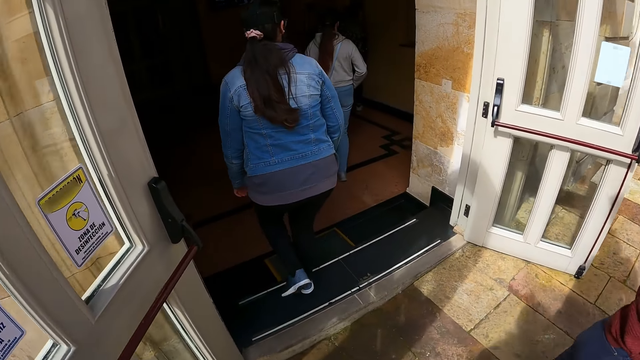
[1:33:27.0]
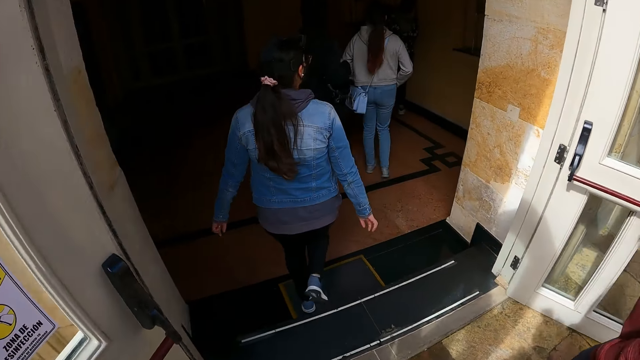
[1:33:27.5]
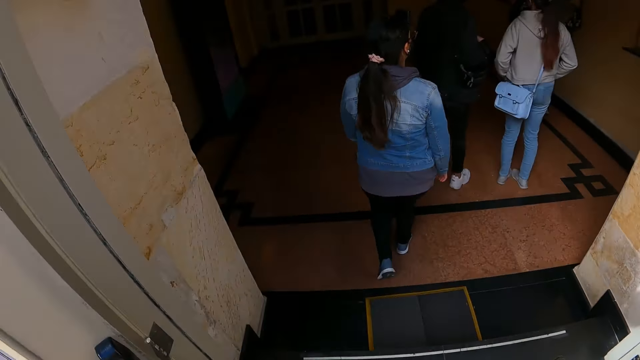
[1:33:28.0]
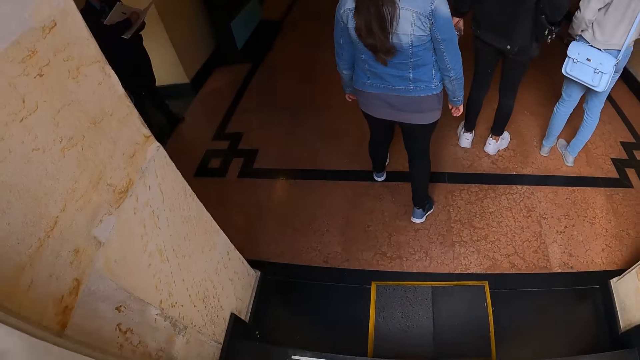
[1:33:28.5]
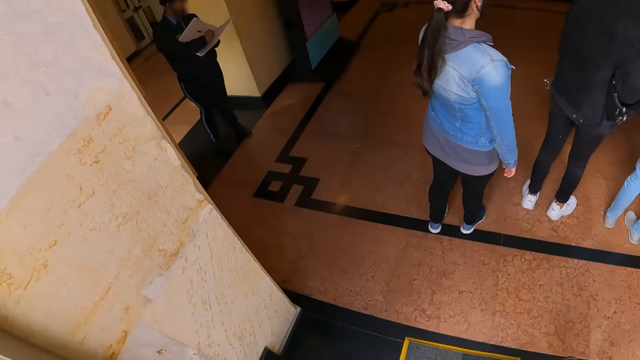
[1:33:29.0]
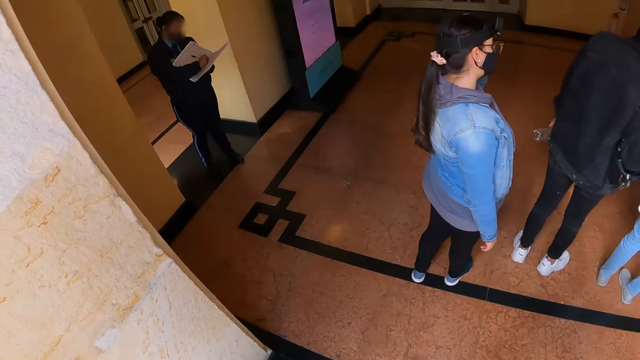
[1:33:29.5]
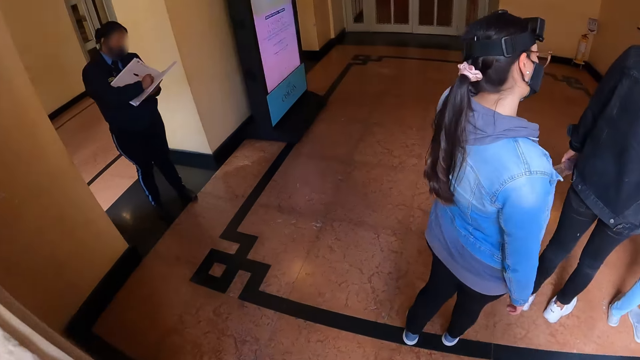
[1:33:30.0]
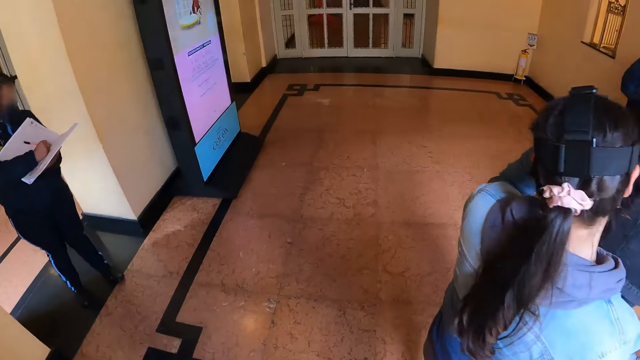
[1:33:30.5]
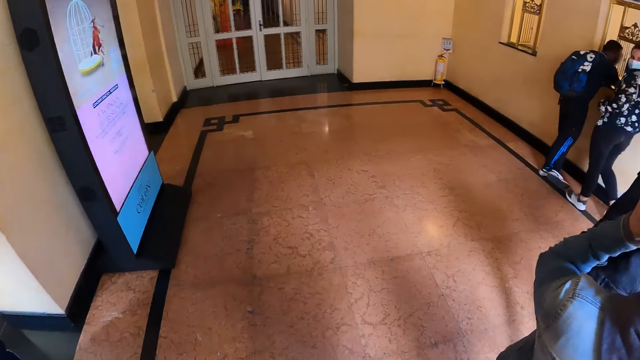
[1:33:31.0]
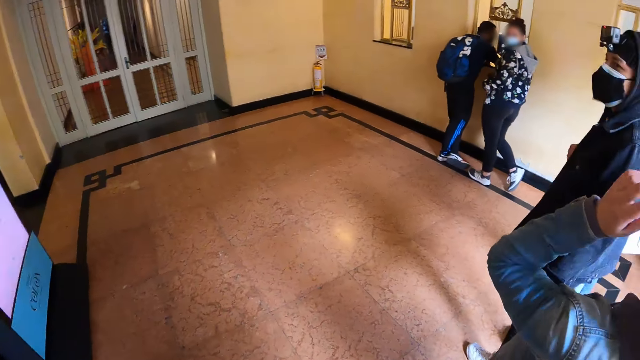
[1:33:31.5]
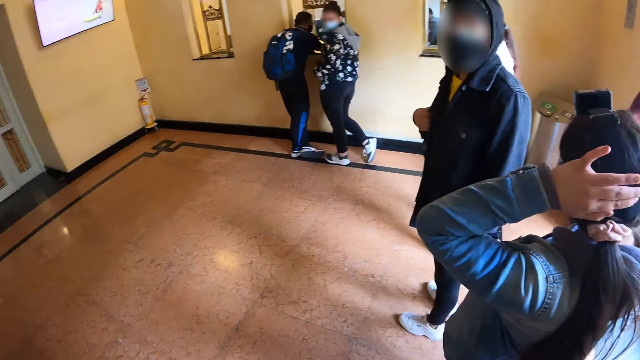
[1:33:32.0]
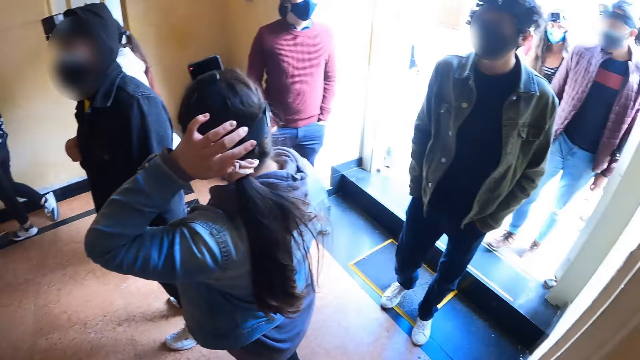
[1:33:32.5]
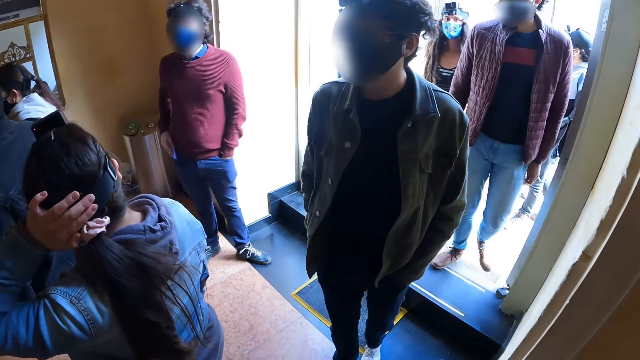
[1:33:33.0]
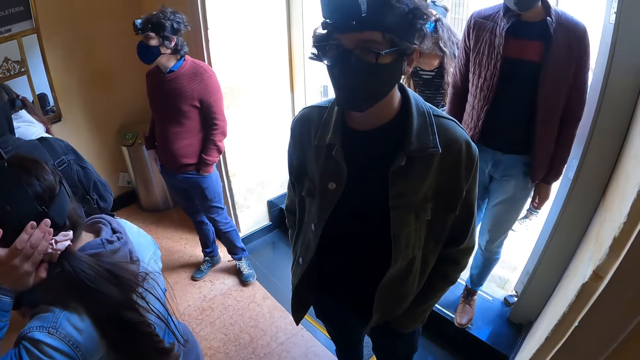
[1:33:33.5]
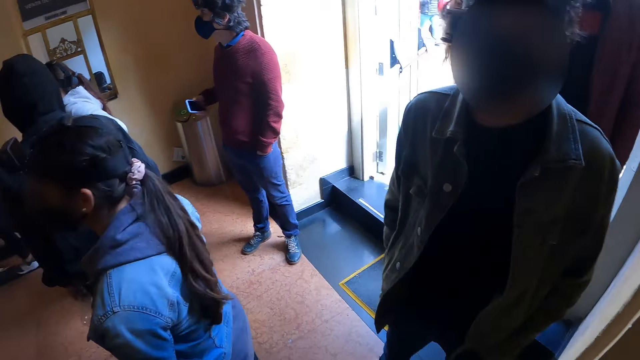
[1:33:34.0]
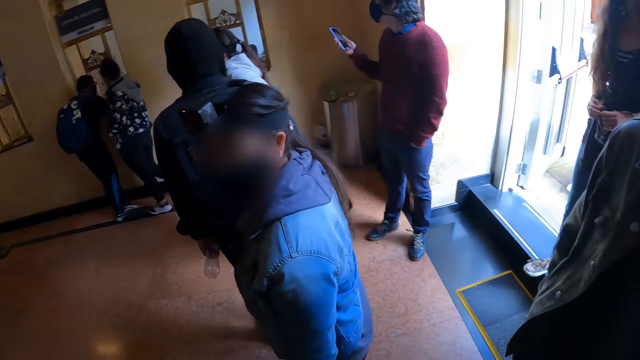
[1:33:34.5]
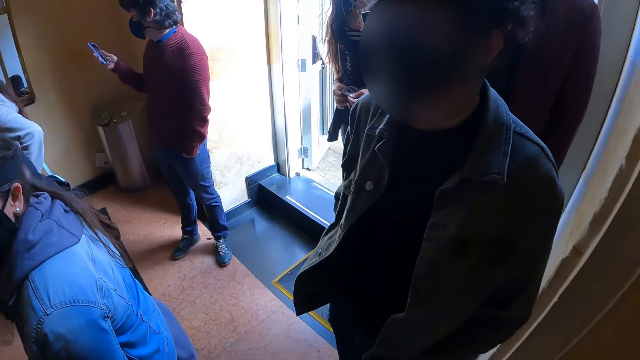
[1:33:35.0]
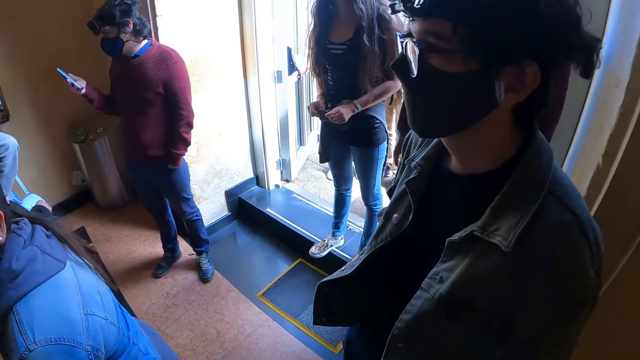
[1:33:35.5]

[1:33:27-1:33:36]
The camera wearer enters the building. They stand at the entrance. They look around.

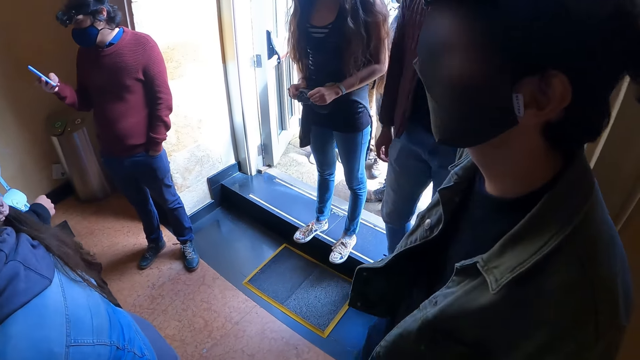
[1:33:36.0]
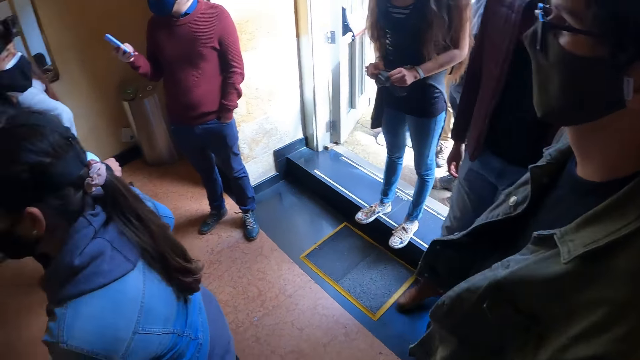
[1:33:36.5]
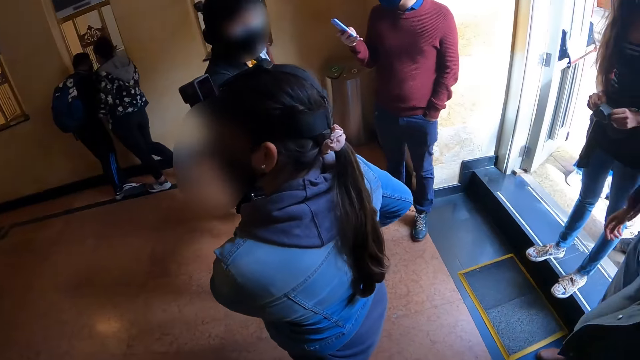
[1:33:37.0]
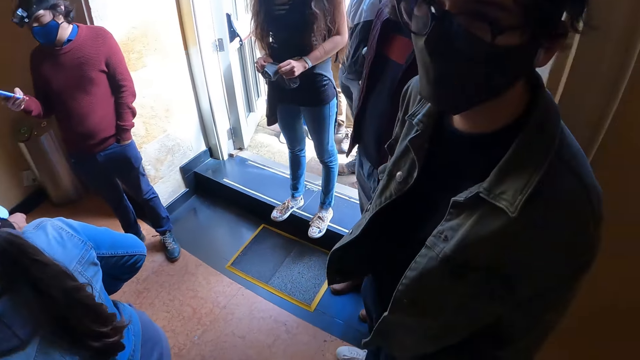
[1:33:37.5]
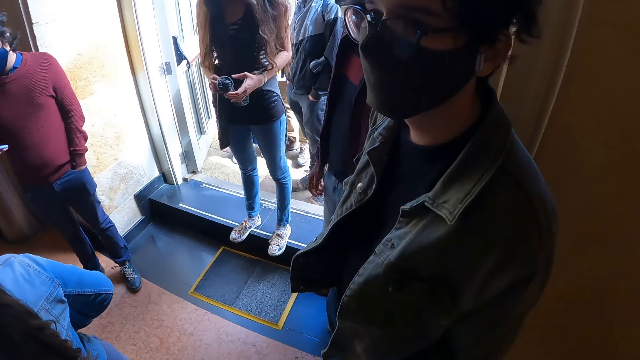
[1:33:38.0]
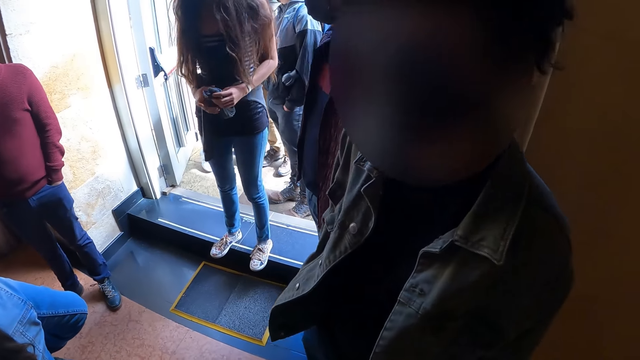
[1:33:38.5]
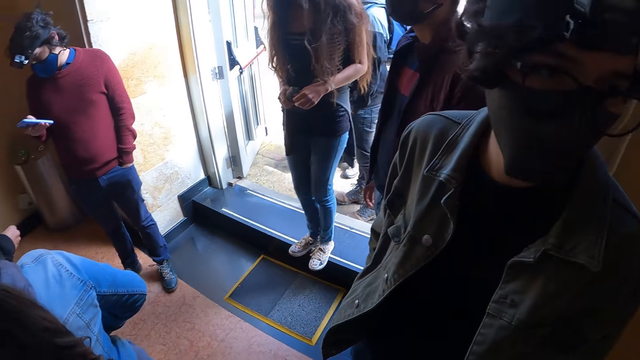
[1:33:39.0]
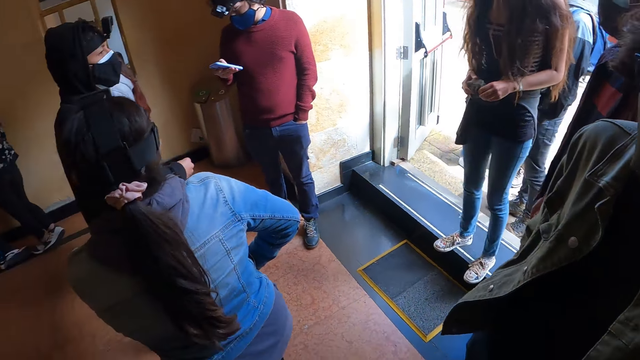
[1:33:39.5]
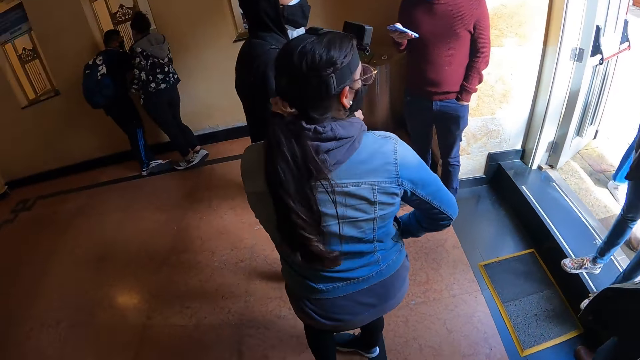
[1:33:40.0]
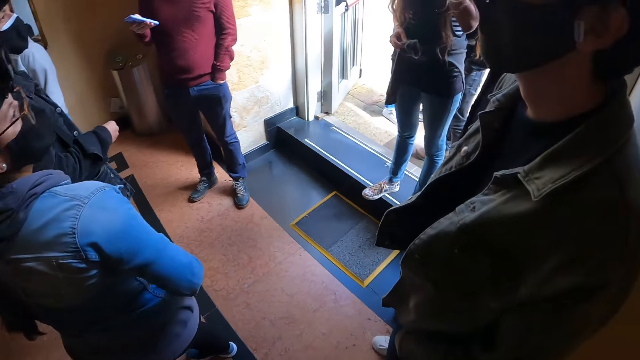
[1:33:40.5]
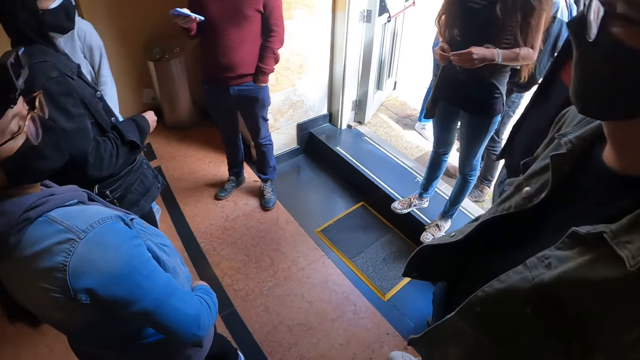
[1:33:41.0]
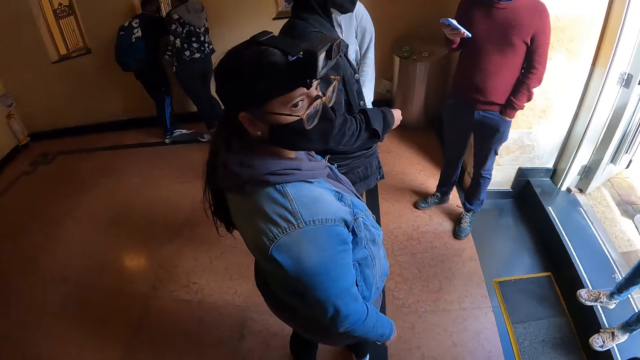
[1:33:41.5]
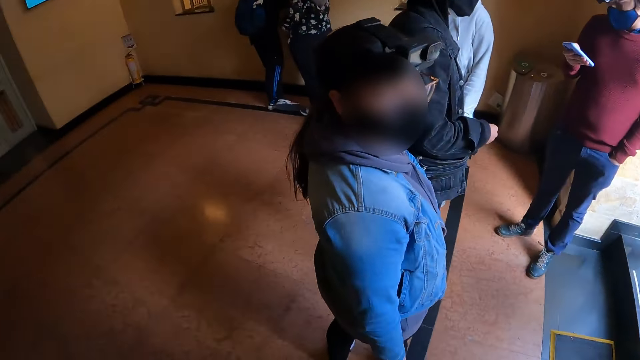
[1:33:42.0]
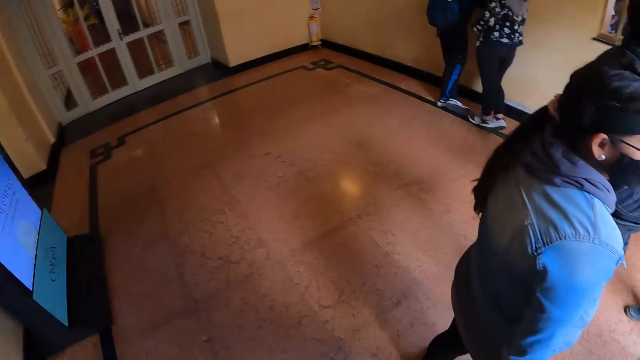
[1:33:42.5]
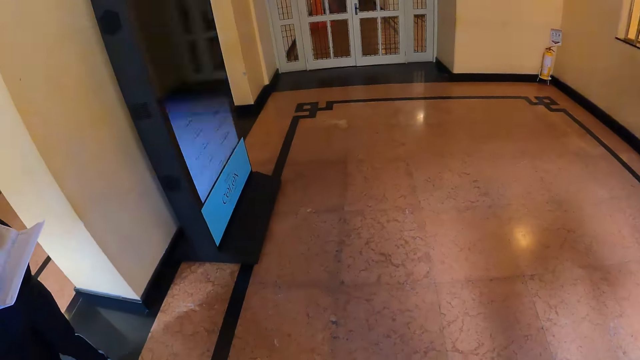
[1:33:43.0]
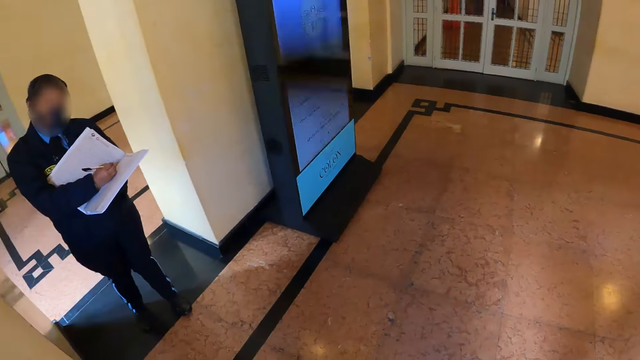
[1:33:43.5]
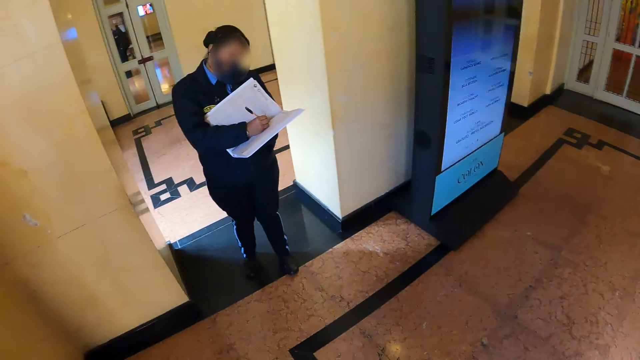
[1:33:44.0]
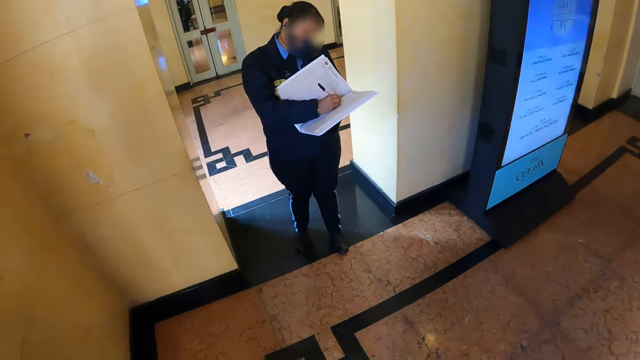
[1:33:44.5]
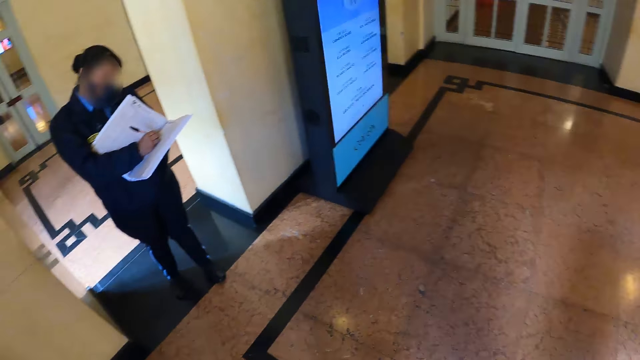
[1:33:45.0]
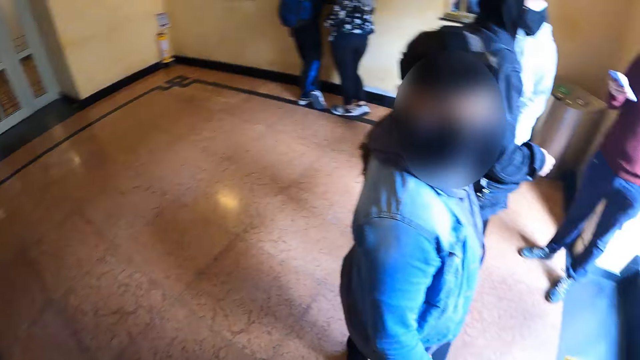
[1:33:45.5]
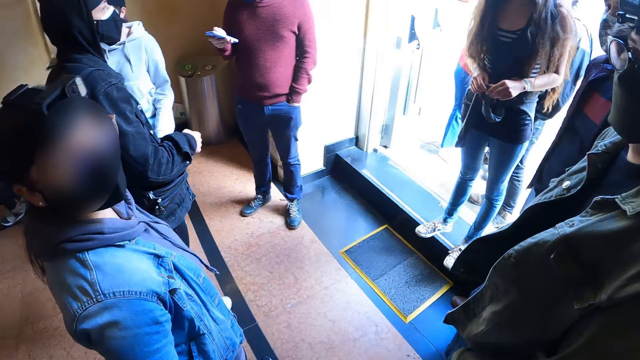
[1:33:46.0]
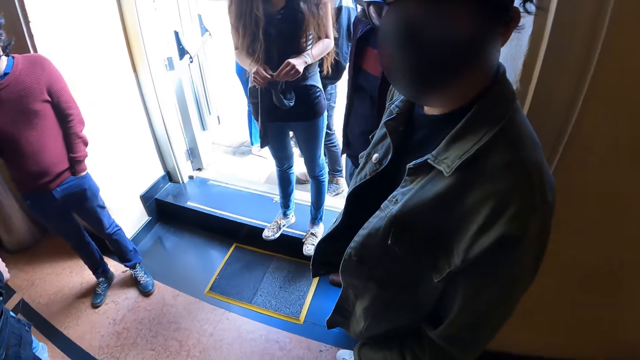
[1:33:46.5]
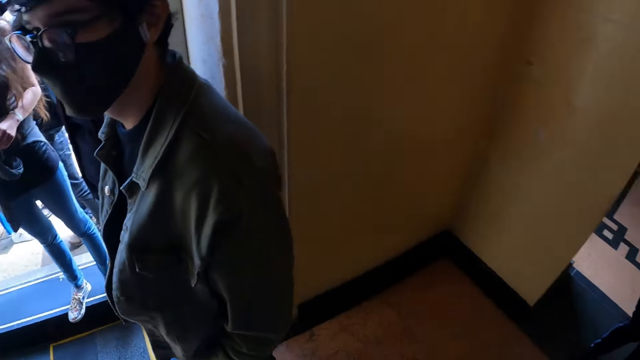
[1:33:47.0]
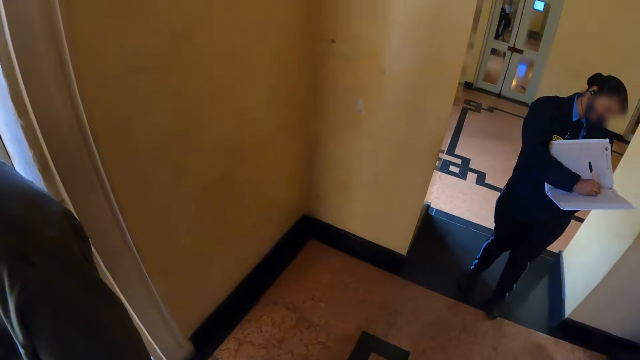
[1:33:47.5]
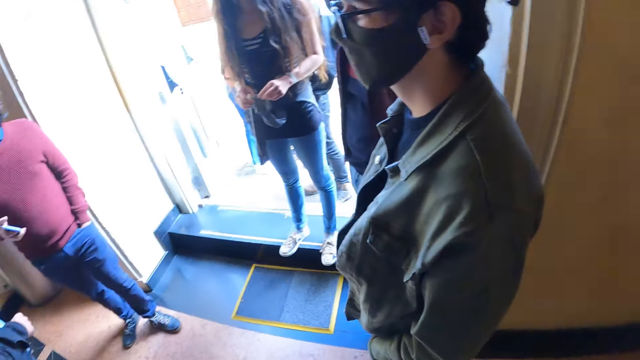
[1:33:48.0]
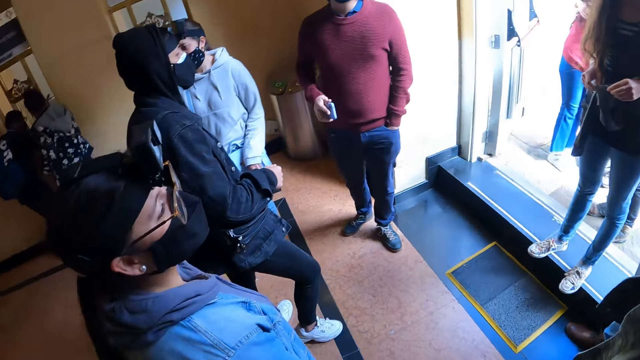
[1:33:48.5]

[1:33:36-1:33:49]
The camera wearer talks to a person. They look around.
